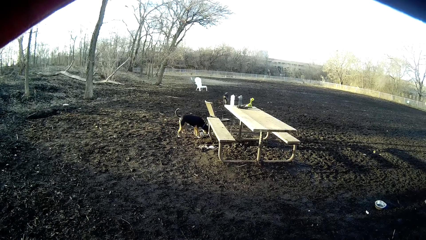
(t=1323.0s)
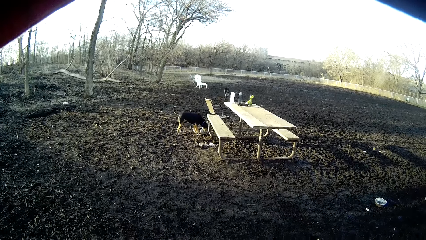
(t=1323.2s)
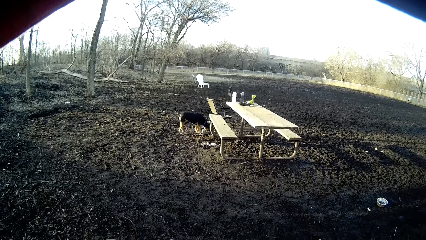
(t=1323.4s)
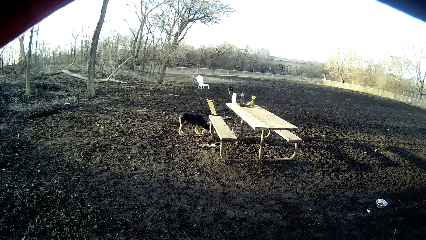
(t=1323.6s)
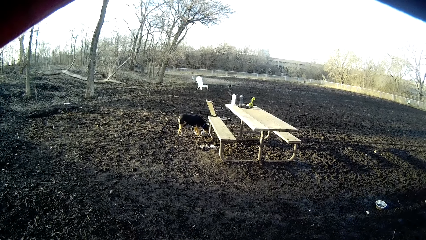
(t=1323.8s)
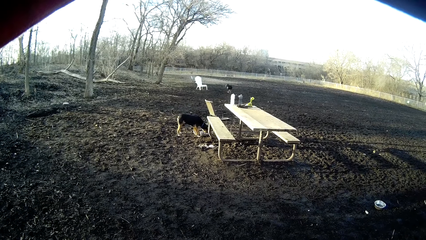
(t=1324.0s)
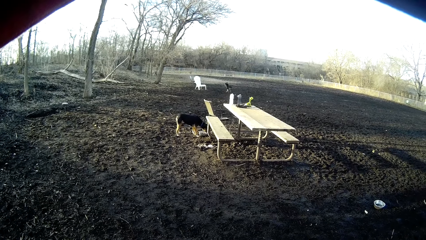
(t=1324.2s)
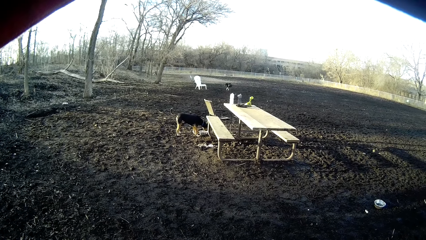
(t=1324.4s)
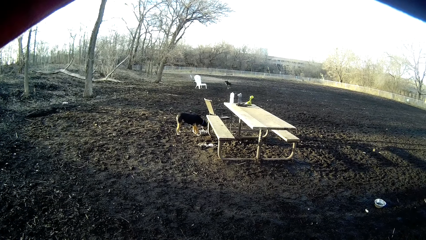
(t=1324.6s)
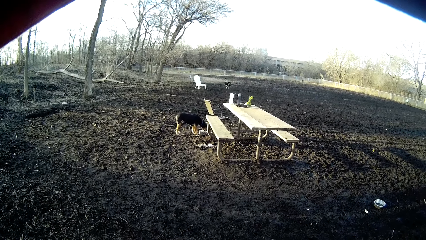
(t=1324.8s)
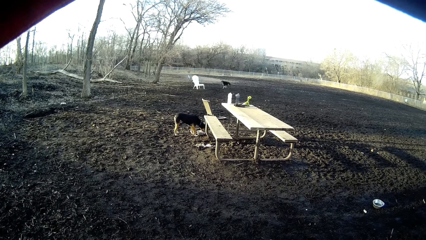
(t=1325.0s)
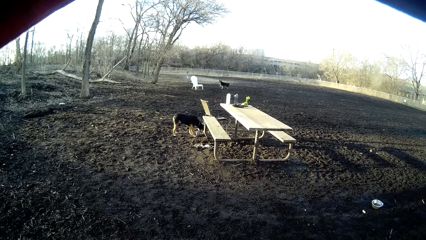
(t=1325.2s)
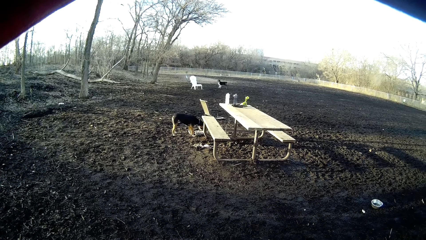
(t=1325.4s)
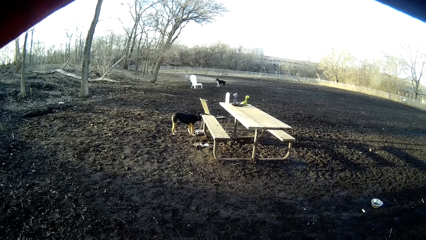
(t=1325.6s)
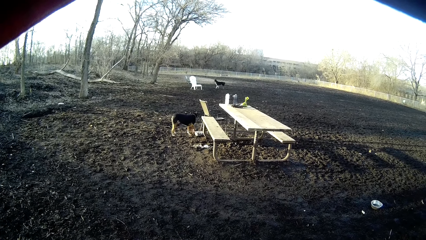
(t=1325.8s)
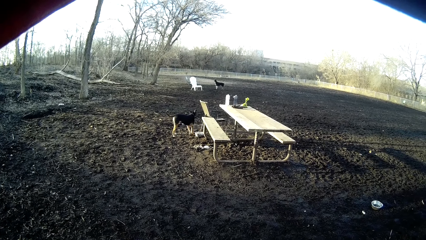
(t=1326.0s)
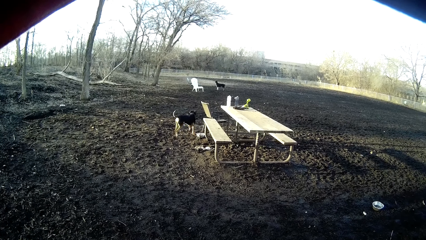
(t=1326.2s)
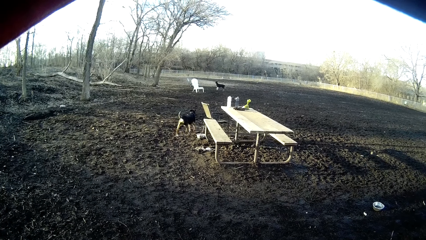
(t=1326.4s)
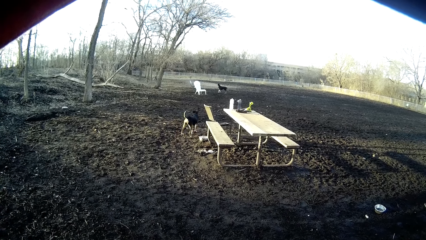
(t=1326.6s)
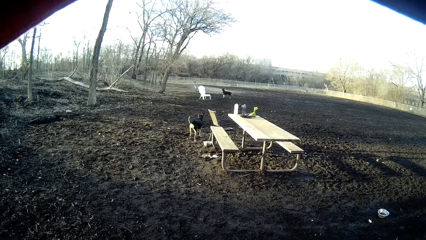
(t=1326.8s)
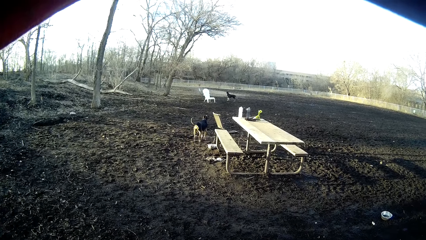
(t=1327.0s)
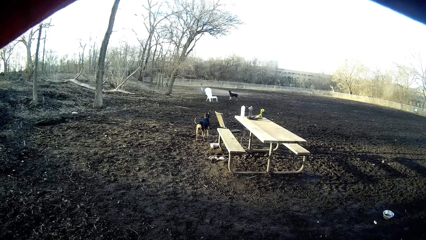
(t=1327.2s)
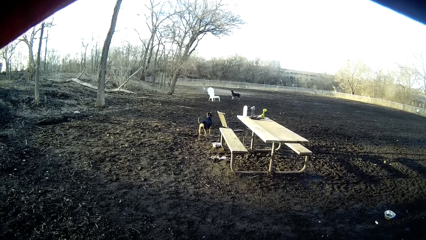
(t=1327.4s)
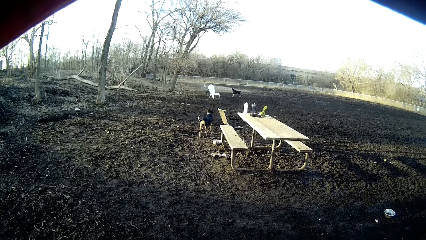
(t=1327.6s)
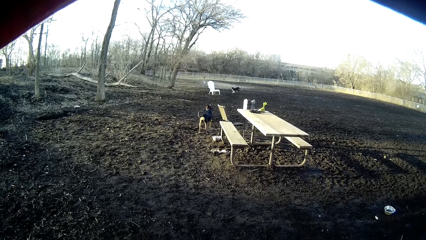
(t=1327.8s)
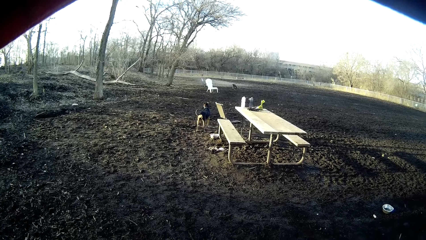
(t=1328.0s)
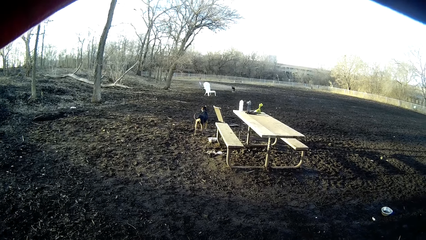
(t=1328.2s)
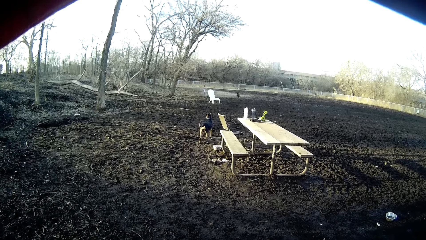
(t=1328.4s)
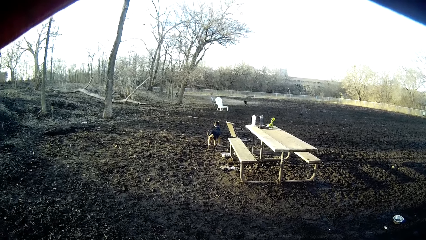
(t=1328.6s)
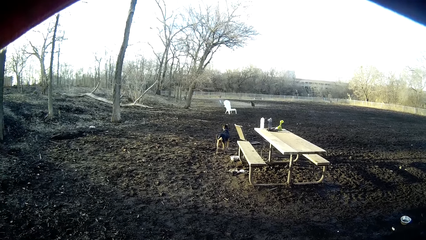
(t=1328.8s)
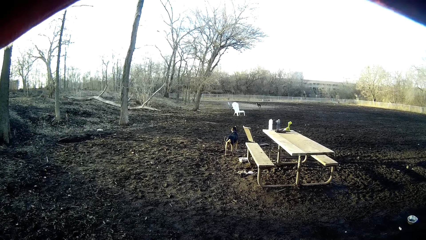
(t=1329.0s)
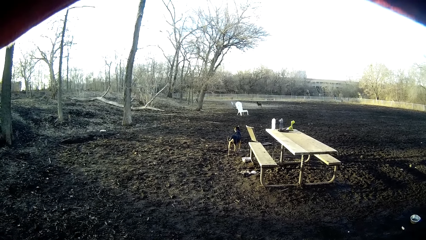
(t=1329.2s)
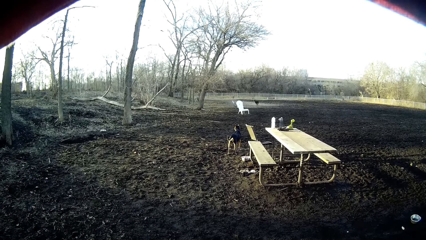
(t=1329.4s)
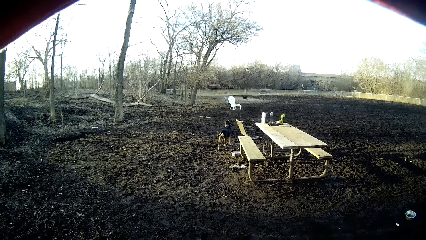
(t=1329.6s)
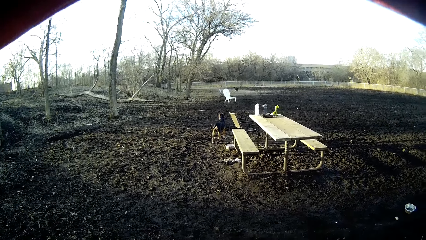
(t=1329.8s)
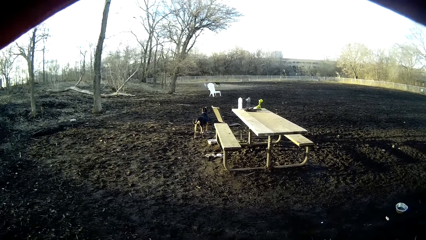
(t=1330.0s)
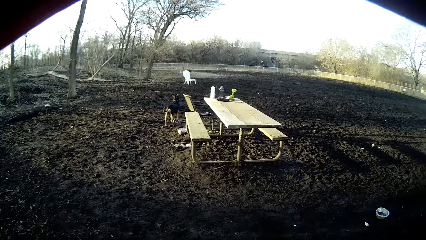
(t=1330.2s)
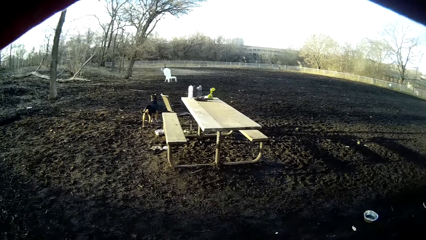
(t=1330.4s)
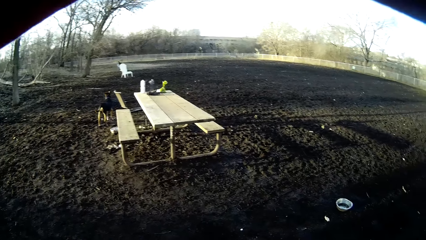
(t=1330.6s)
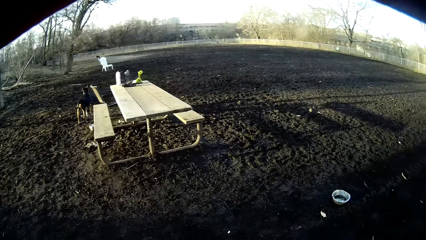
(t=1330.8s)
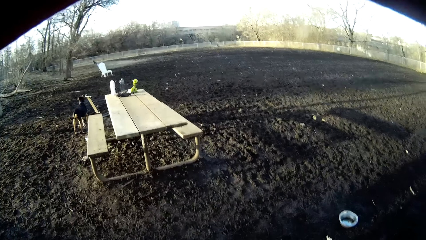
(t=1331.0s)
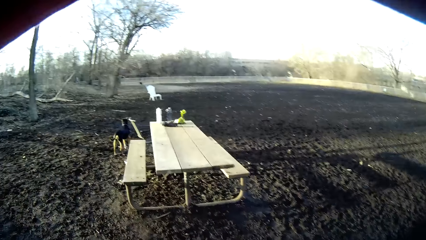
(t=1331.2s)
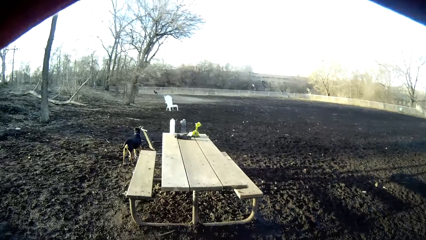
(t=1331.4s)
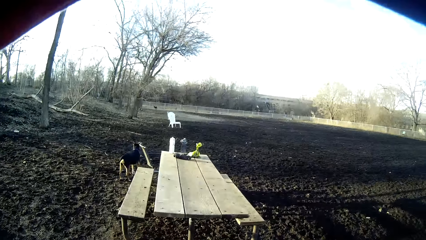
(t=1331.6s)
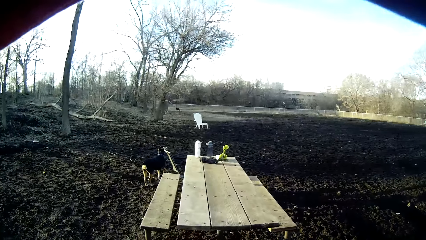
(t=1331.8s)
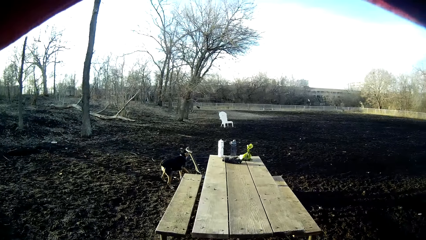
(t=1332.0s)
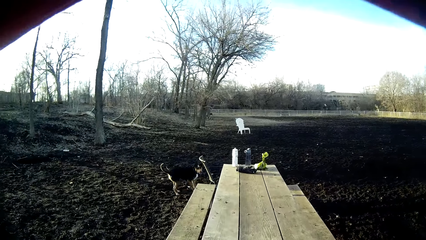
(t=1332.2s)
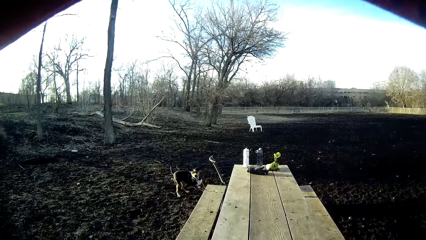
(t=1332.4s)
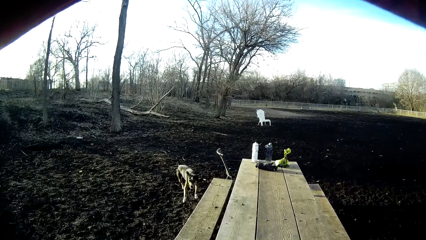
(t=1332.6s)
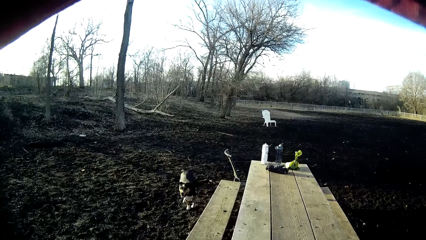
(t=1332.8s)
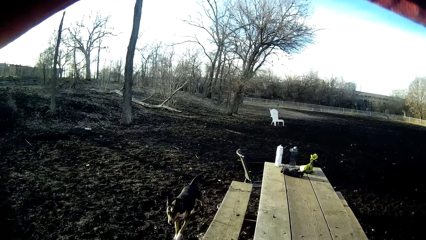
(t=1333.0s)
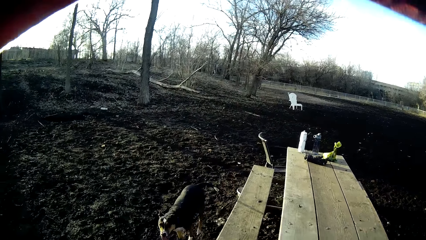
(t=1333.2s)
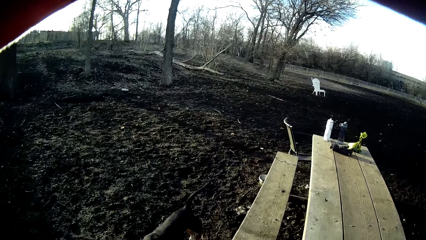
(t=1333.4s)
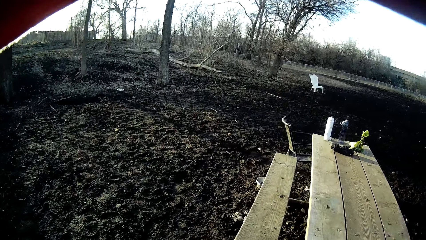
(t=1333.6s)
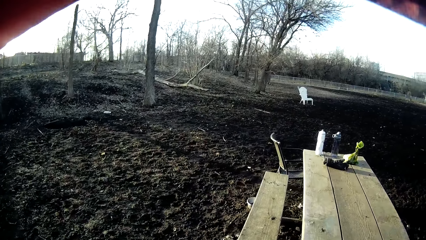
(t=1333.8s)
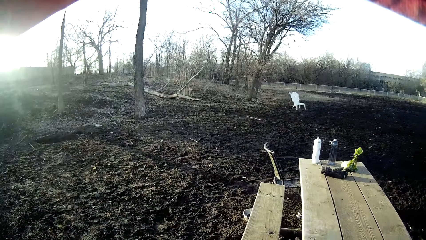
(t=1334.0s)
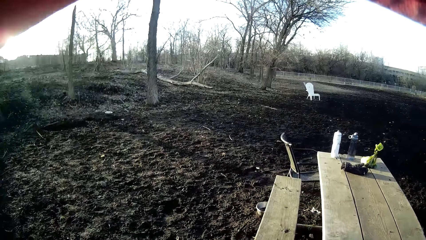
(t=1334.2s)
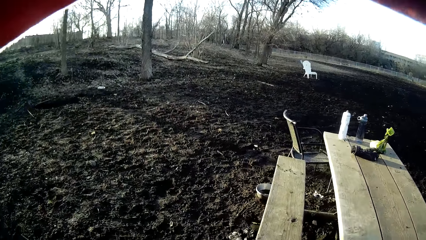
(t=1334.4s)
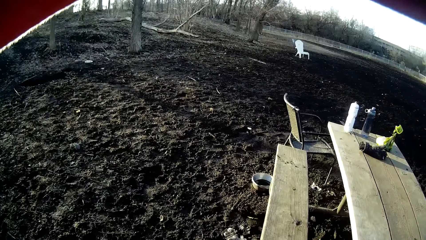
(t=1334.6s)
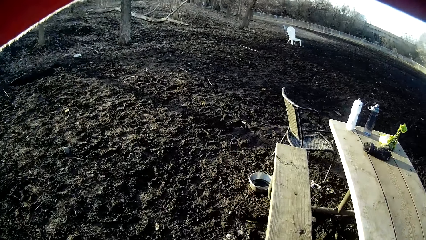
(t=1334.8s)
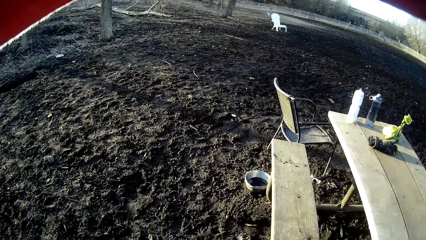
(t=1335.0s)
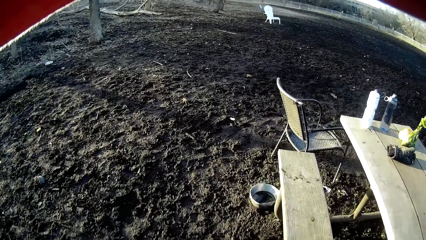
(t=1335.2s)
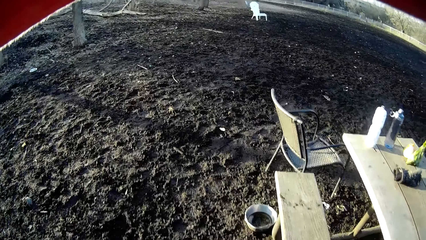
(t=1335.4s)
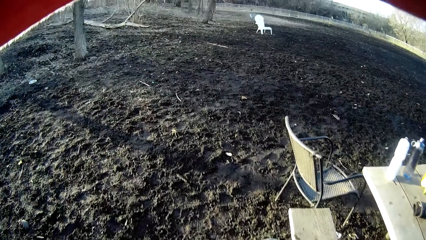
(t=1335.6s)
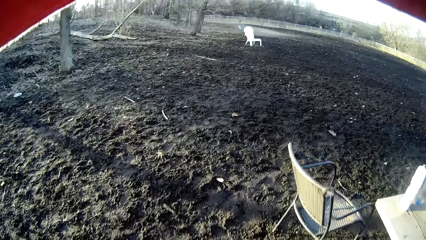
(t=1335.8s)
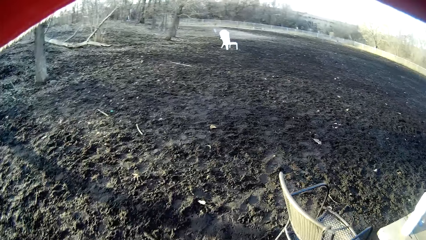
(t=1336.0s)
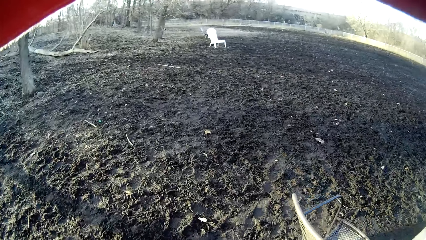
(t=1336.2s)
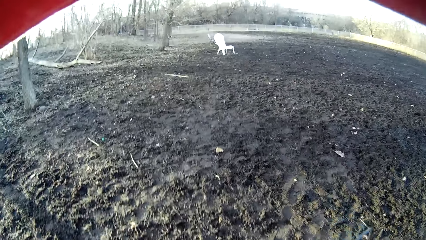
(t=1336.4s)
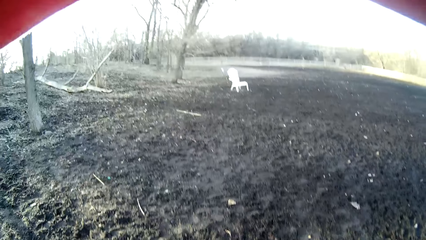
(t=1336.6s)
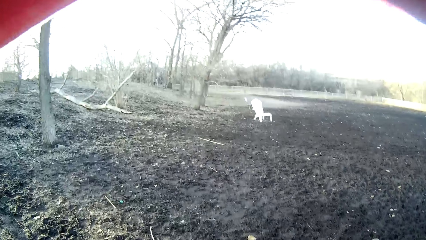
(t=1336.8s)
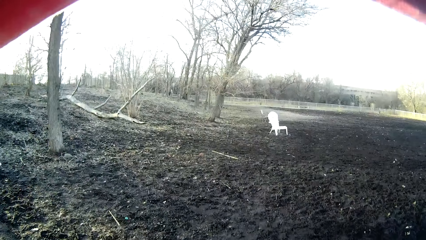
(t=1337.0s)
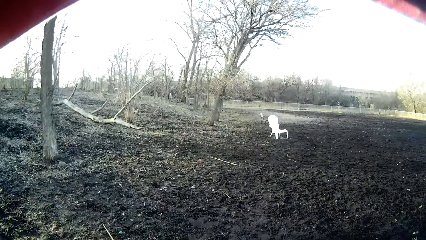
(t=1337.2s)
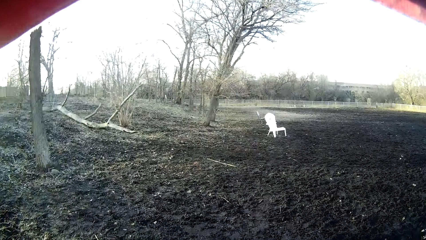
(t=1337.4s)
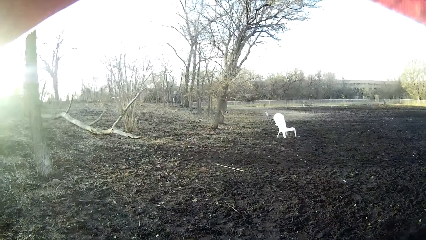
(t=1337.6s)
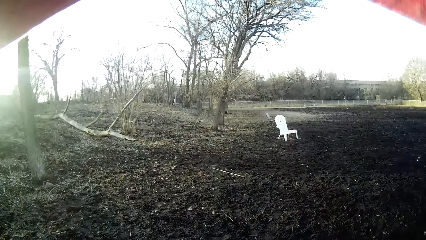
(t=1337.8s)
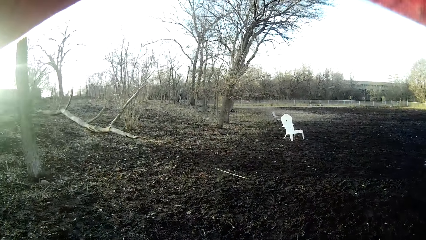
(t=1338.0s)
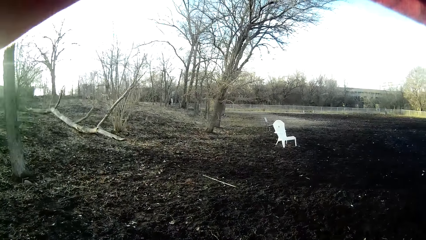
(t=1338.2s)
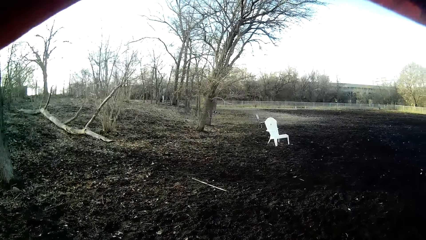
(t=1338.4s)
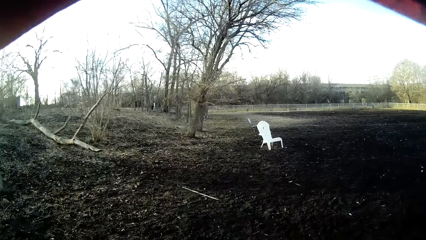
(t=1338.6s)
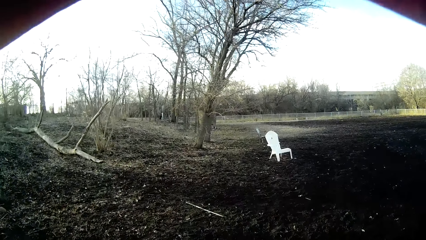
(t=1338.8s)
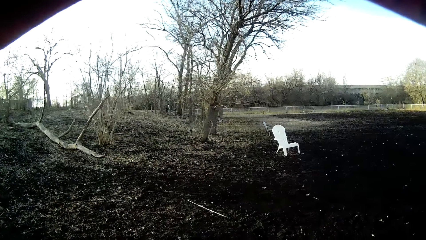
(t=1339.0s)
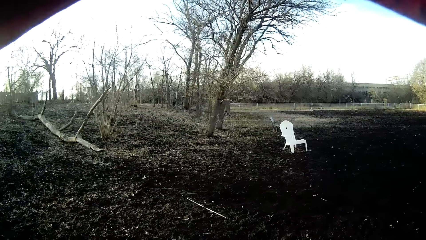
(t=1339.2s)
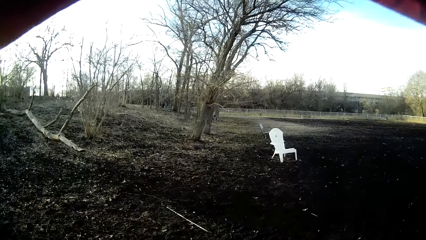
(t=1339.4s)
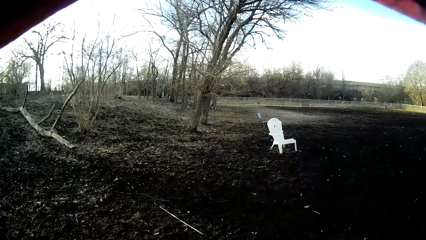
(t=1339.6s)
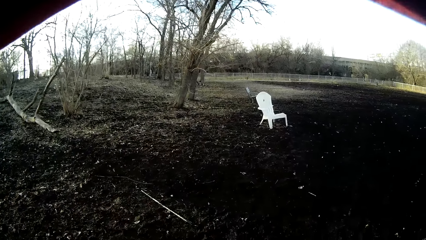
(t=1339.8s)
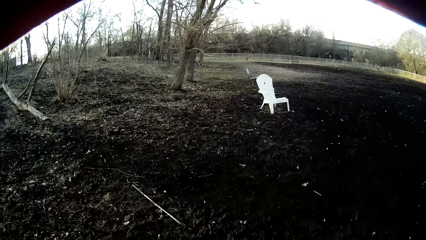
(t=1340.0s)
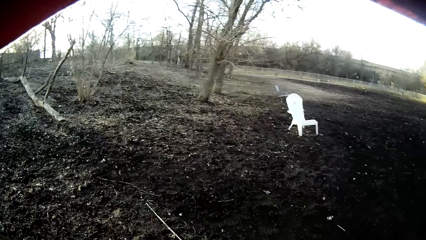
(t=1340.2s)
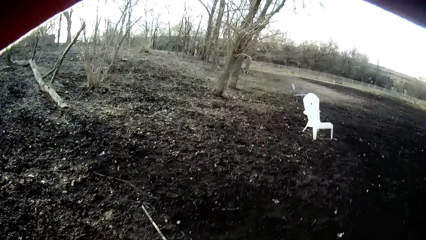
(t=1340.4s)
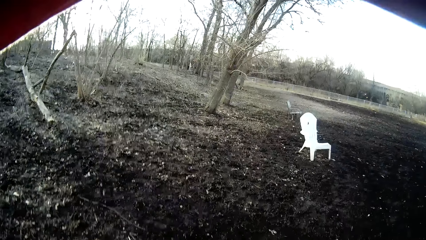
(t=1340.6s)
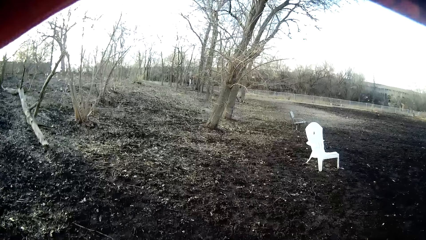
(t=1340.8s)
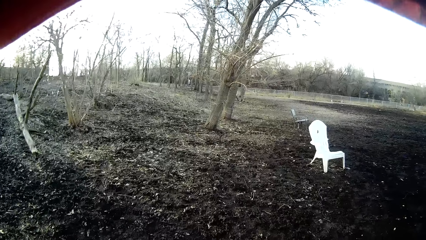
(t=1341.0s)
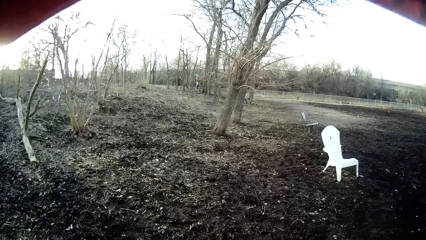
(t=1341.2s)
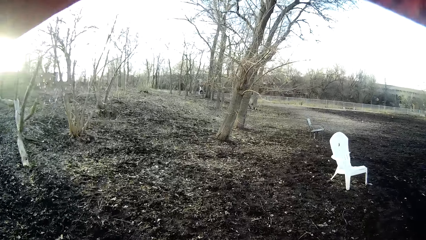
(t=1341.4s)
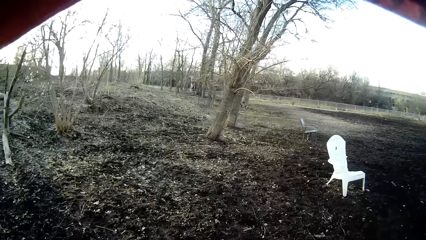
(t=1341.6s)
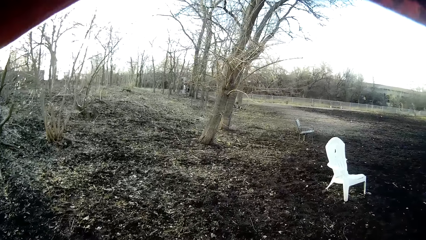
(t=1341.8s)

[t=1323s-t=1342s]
The camera wearer walks in the field. They walk away from a woman.
